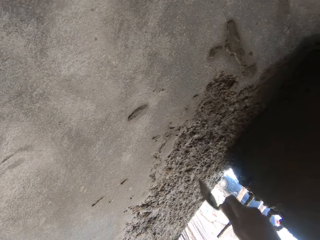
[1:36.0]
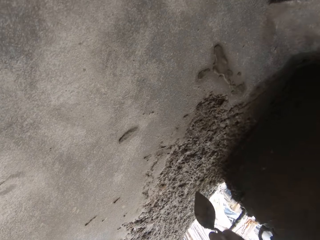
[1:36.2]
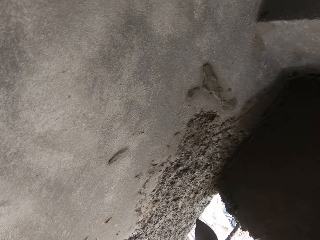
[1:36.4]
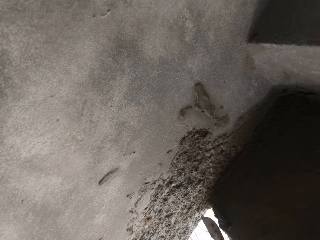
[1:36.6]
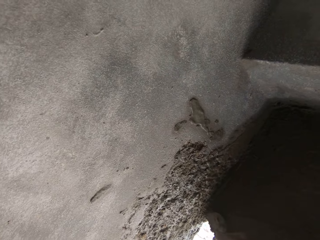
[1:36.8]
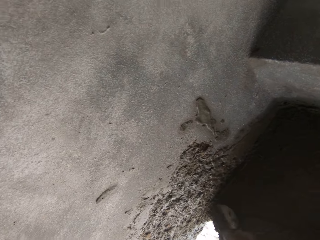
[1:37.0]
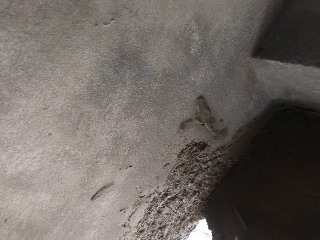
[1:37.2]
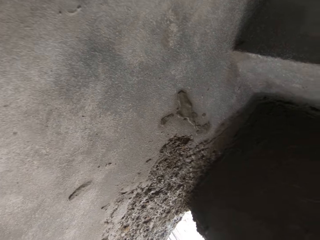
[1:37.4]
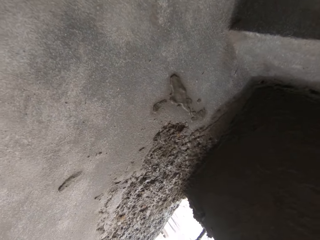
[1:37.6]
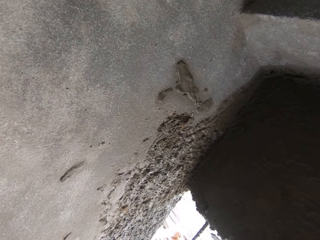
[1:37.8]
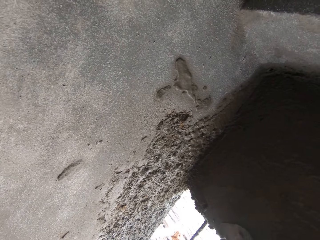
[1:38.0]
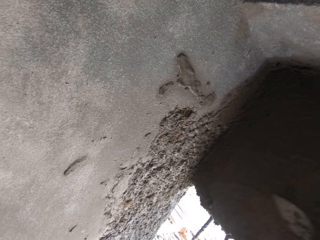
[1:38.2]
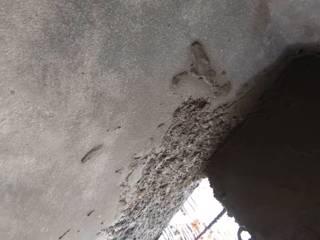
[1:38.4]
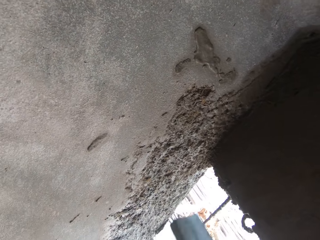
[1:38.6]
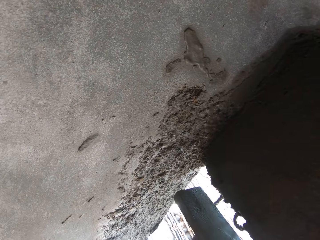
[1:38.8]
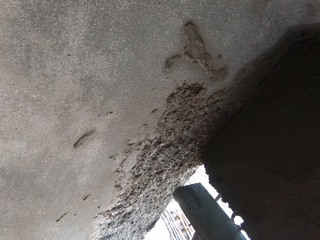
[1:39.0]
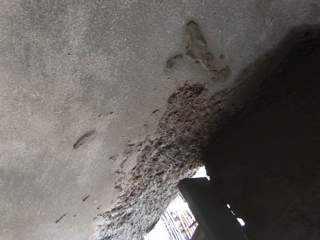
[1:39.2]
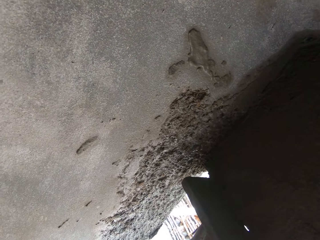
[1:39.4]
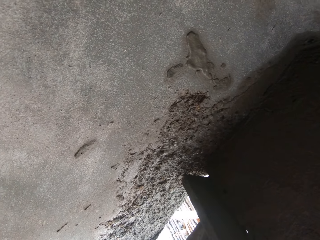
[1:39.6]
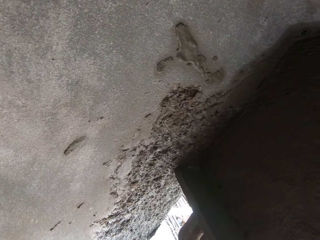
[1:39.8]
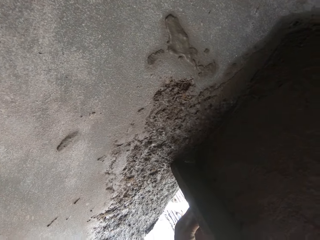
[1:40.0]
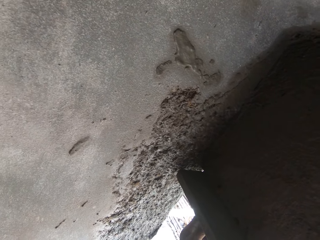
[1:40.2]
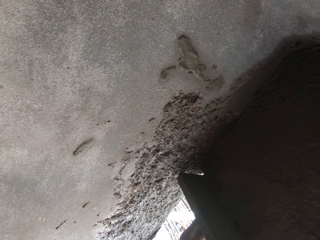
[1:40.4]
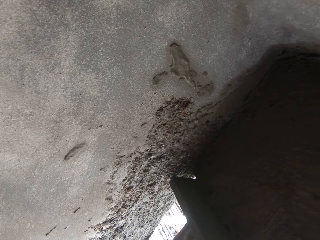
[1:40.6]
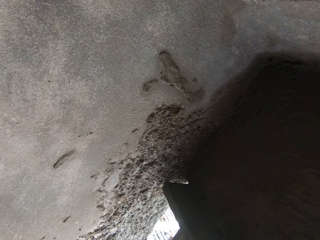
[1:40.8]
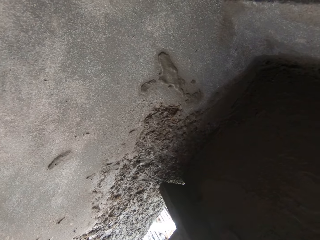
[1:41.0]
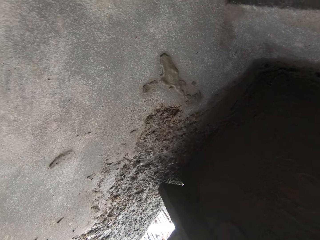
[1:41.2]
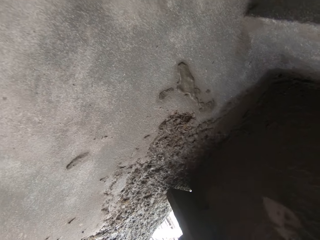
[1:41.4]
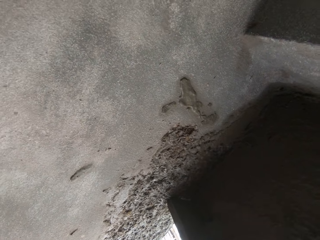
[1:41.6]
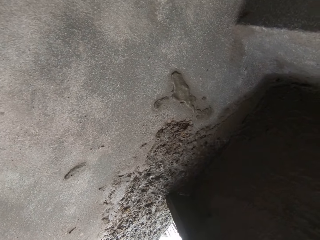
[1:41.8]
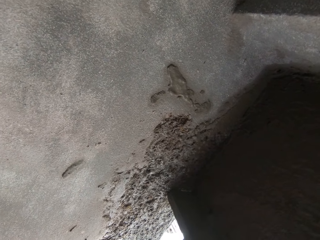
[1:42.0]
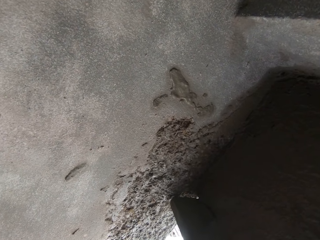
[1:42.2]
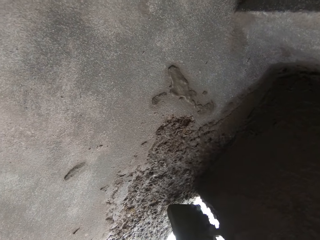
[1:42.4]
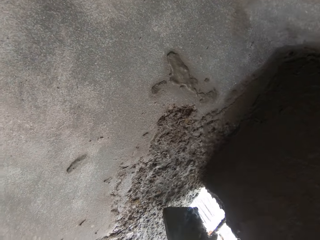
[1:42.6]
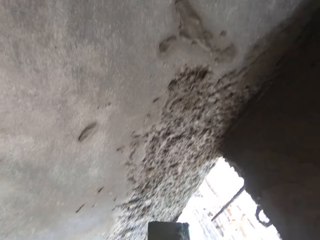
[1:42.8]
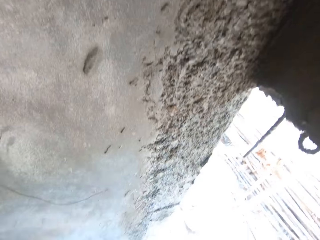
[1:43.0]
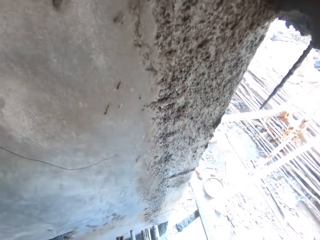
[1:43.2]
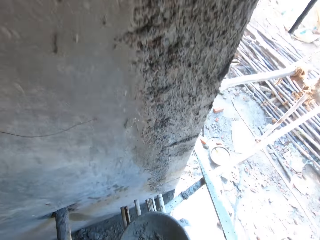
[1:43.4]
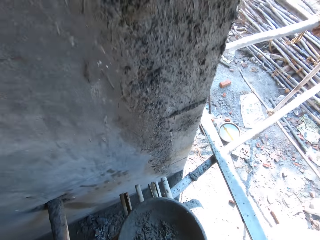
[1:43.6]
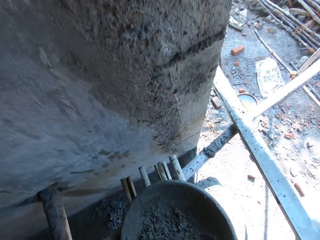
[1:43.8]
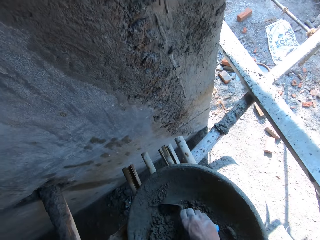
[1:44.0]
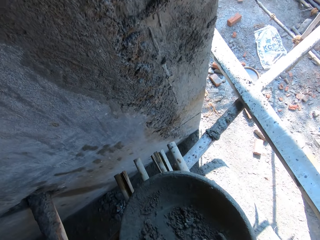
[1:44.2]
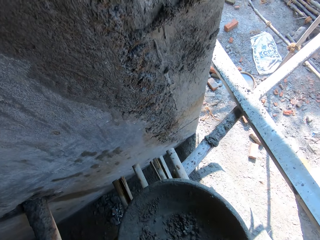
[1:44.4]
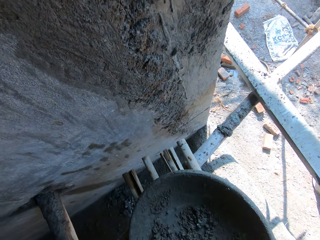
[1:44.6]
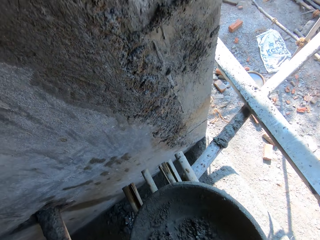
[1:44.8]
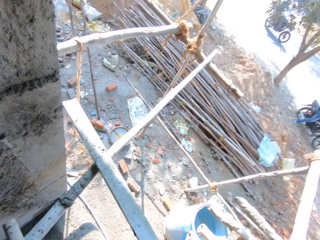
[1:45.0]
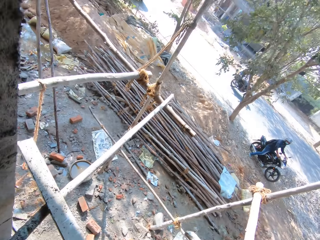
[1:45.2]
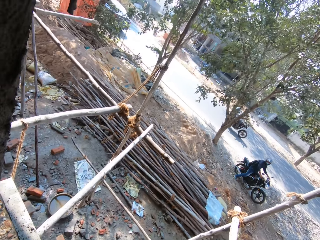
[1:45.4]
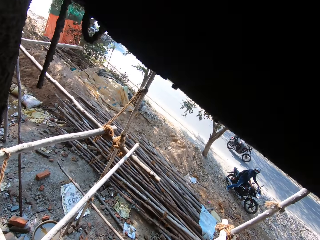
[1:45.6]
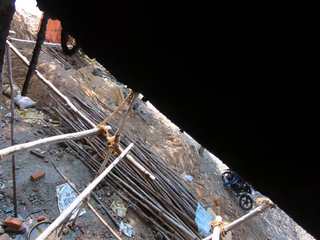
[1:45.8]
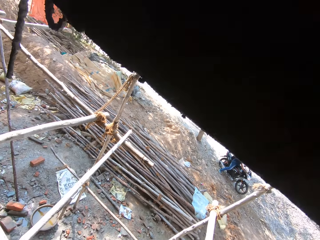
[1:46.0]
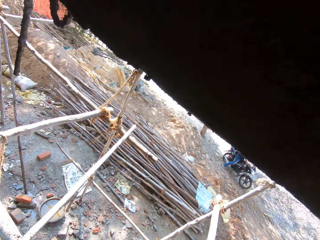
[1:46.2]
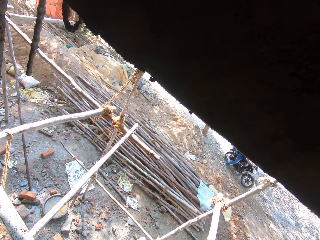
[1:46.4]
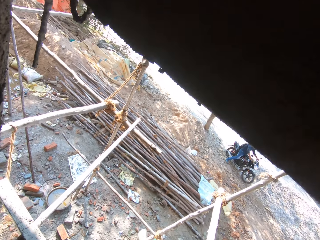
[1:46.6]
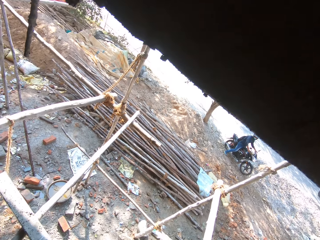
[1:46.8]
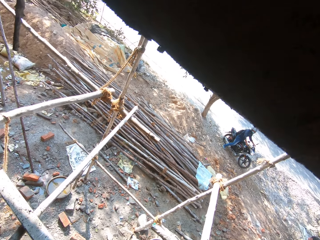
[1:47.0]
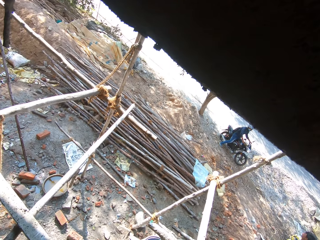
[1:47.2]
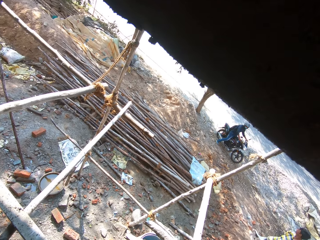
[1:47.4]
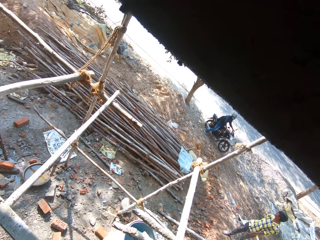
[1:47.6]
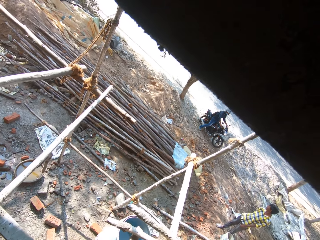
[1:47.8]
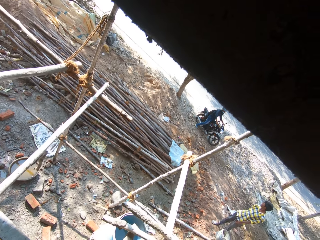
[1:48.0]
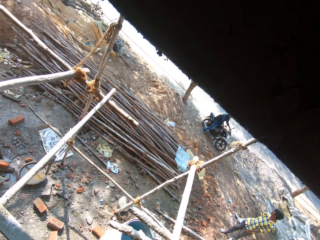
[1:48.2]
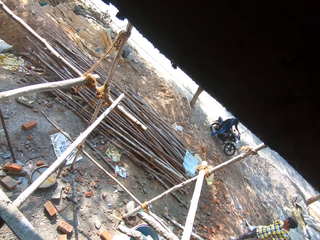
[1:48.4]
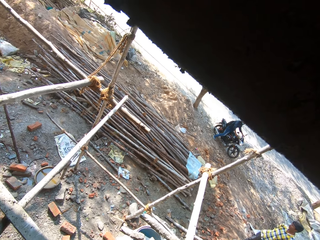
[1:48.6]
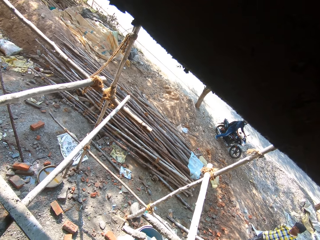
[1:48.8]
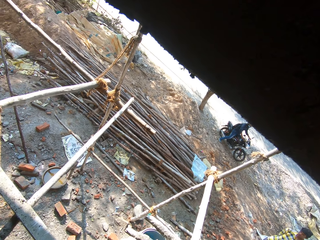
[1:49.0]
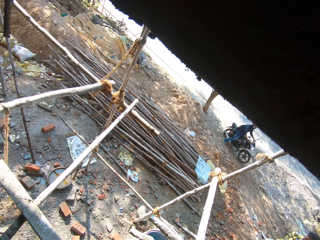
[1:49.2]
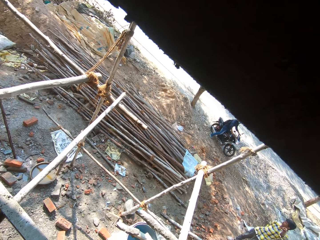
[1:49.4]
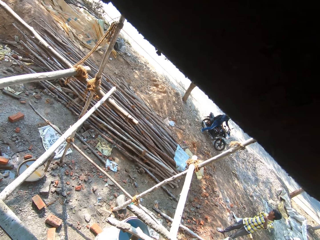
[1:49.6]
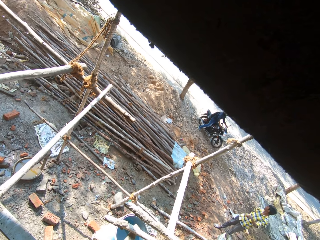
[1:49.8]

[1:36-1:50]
The camera wearer plasters the wall with the mortar in the trowel in his right hand. He places a wooden float in his left hand on the wall. He smoothens the mortar on the wall with the trowel in his right hand. He takes mortar from the cement pan with the trowel in his right hand. He looks around.

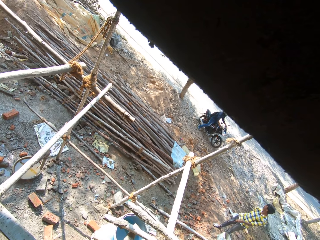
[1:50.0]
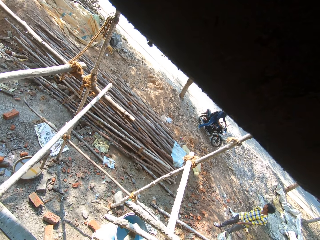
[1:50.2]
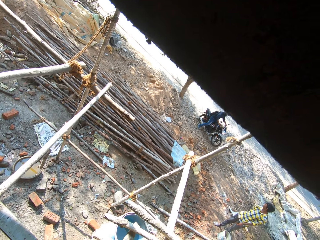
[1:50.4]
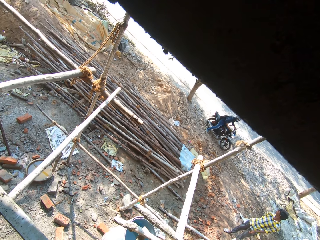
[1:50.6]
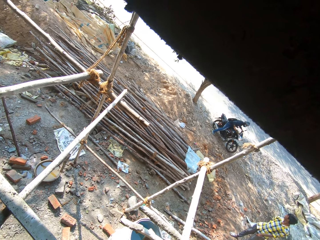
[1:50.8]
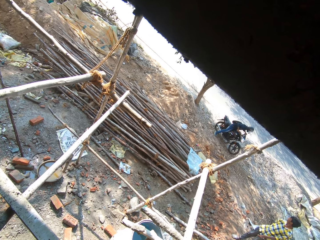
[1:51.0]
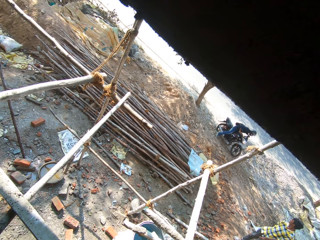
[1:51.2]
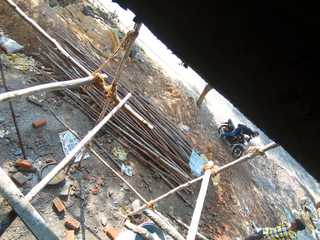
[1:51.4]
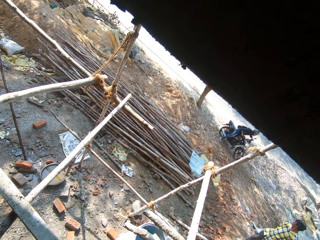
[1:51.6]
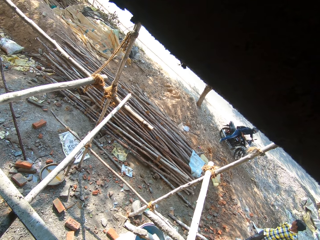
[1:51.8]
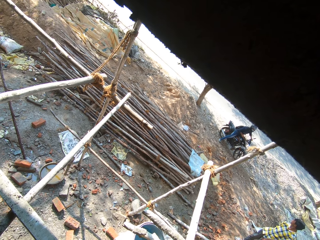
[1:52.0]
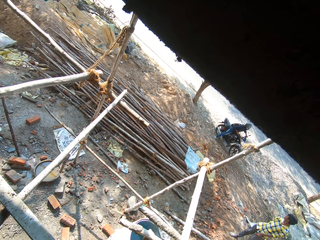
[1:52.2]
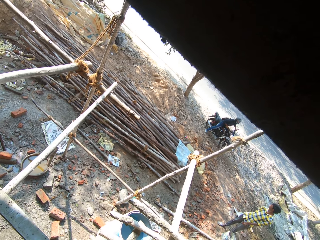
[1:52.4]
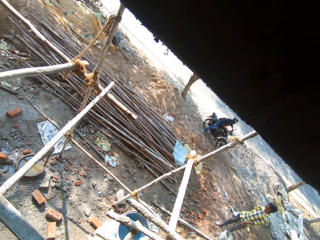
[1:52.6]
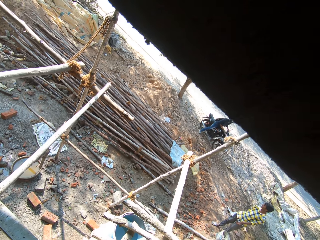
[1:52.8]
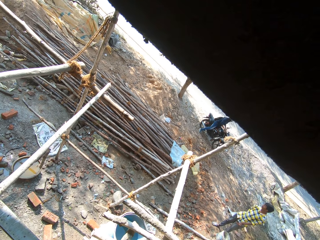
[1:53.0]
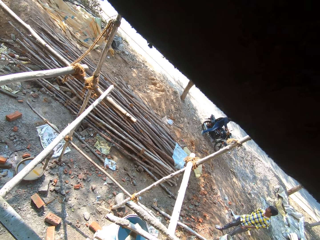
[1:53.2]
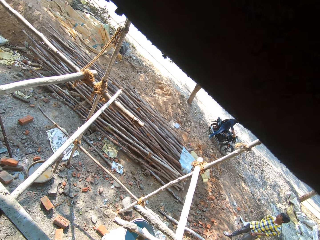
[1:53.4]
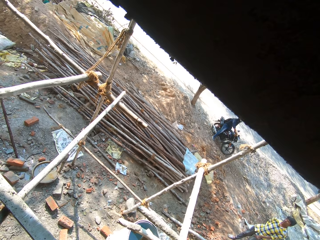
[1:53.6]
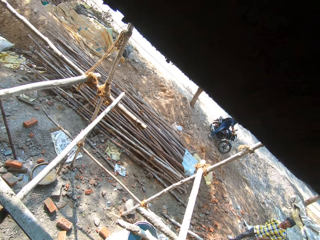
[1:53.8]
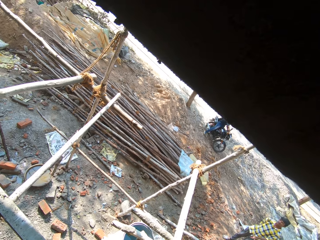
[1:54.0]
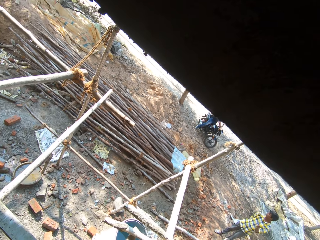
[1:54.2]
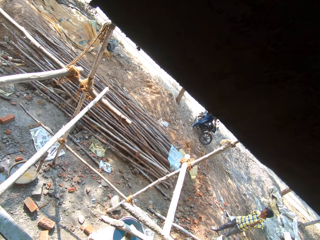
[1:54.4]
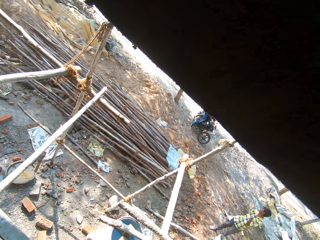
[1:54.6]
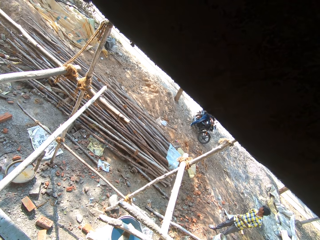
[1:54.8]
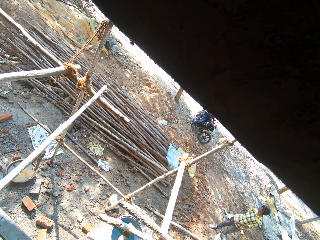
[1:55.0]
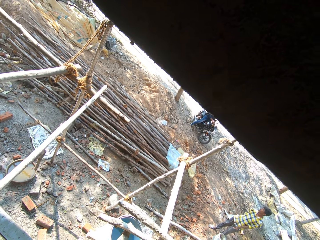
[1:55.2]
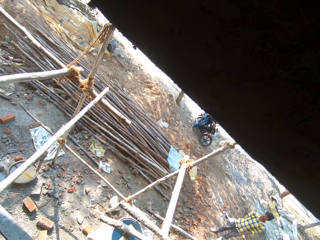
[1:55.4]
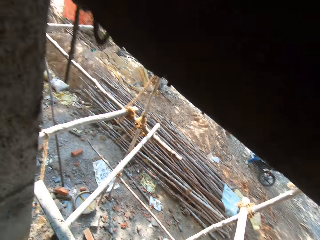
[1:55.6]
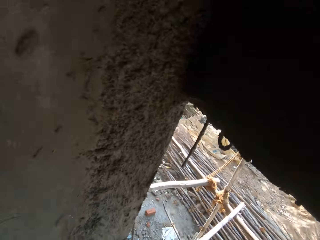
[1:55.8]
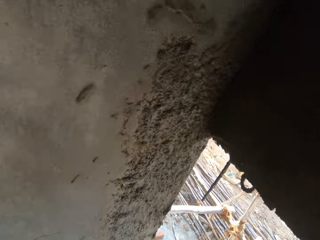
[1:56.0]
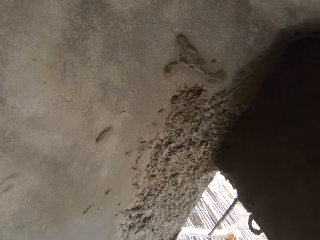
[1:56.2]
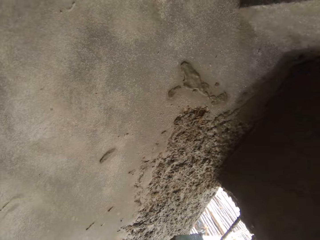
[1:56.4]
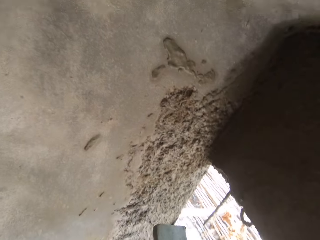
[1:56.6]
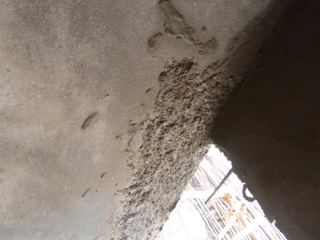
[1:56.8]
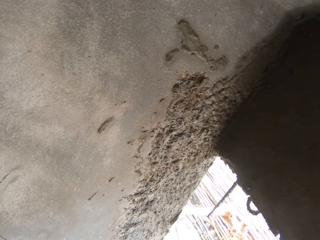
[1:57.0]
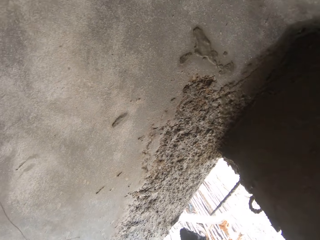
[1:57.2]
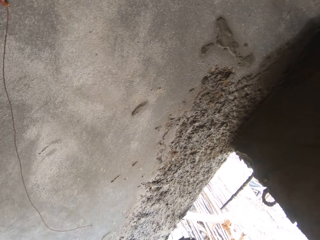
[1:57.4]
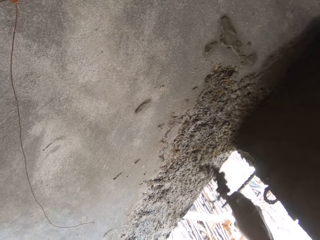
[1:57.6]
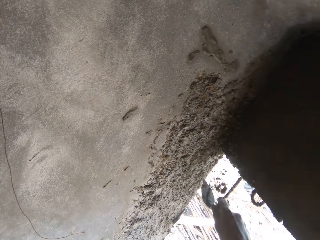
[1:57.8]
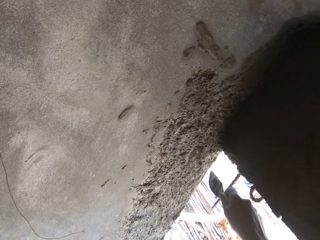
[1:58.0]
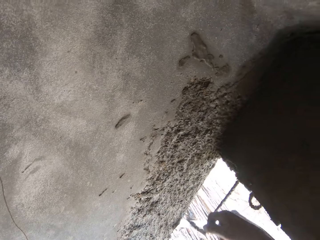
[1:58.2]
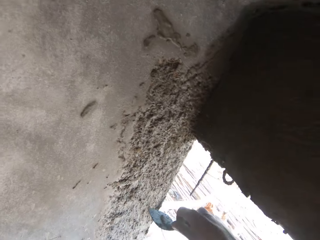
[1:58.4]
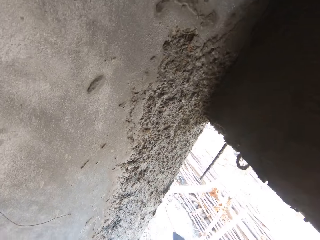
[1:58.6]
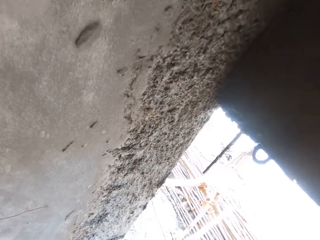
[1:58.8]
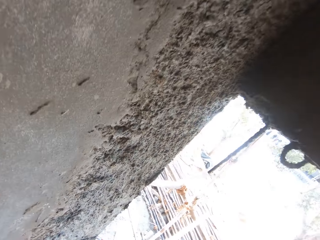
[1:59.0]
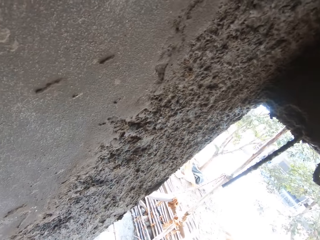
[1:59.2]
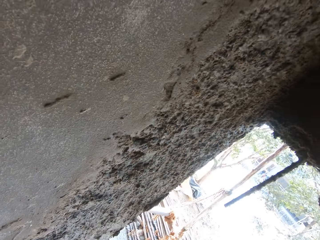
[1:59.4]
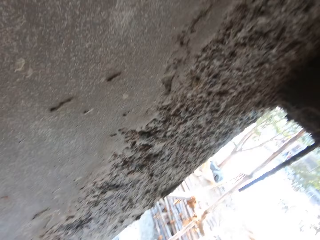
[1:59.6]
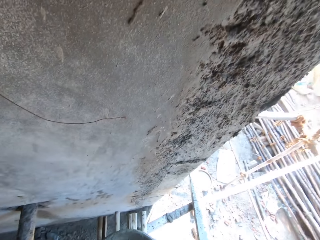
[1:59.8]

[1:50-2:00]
The camera wearer plasters the wall with the mortar in the trowel in his right hand.
